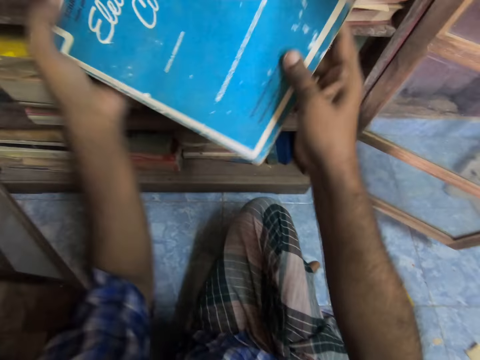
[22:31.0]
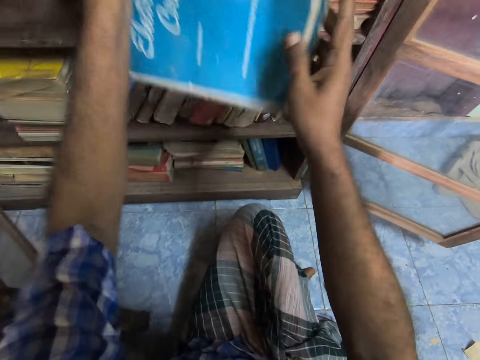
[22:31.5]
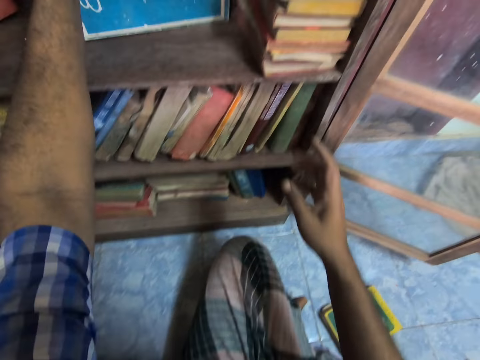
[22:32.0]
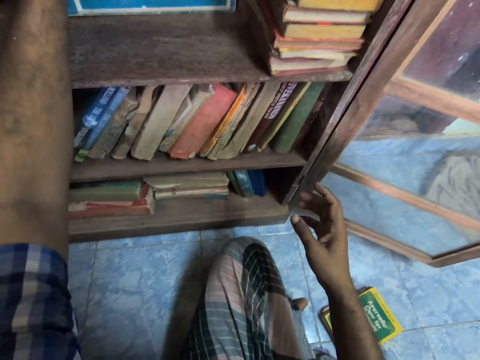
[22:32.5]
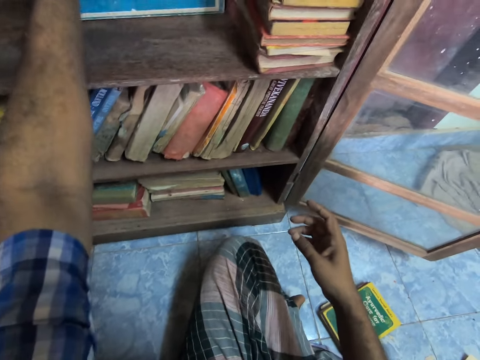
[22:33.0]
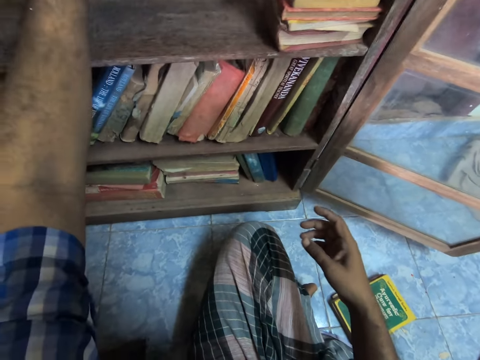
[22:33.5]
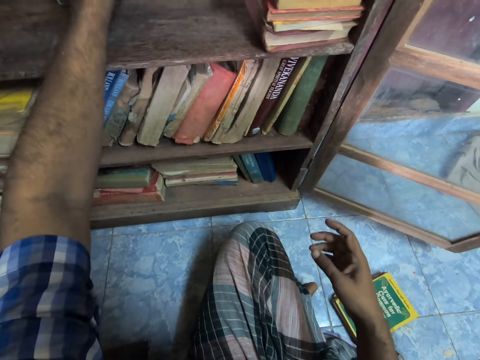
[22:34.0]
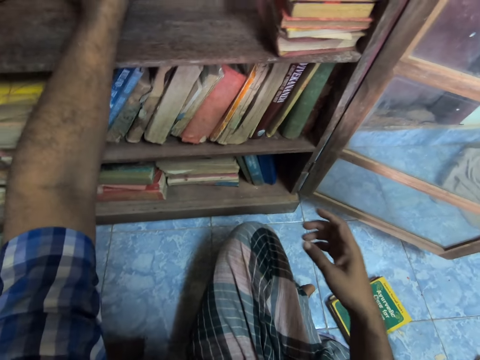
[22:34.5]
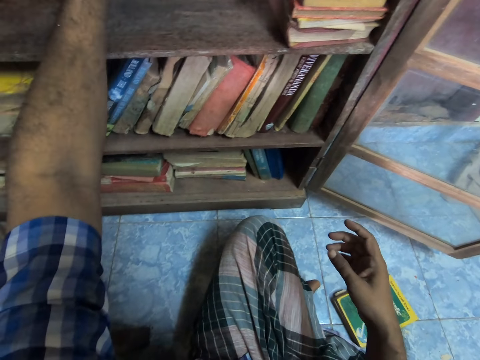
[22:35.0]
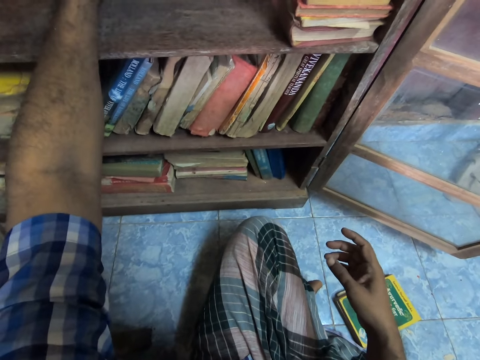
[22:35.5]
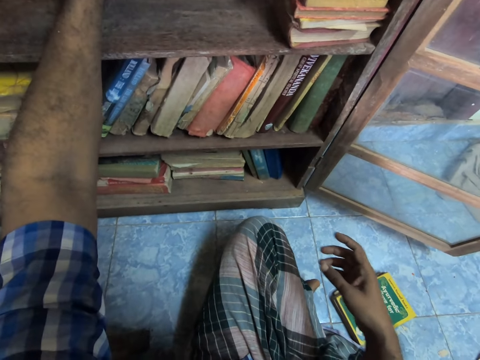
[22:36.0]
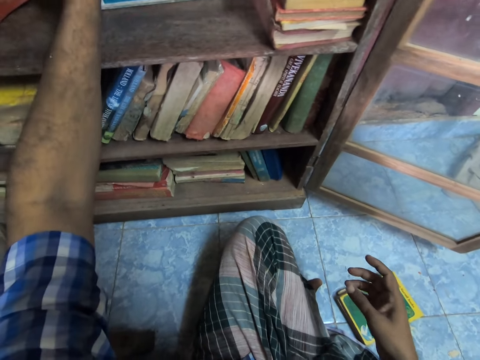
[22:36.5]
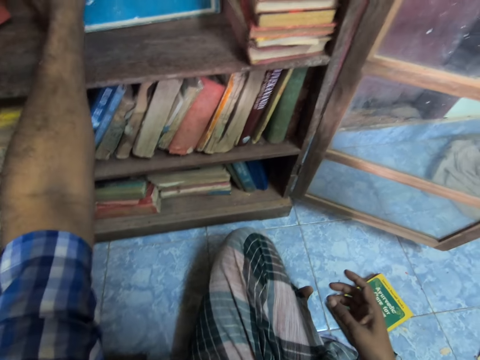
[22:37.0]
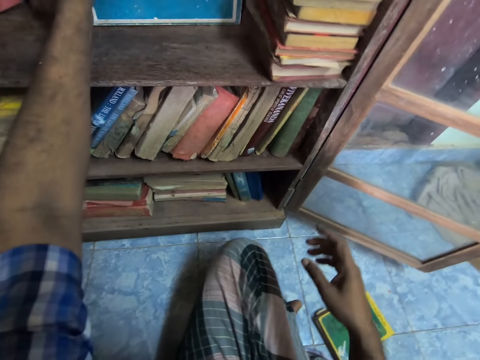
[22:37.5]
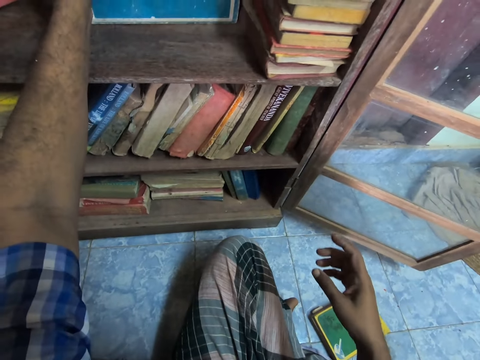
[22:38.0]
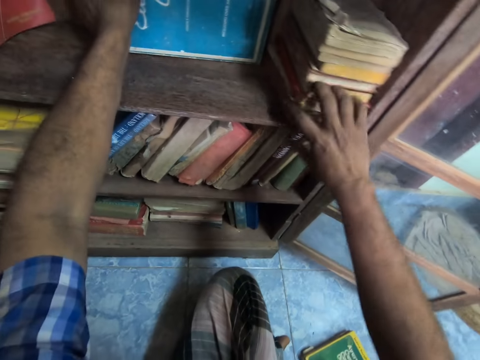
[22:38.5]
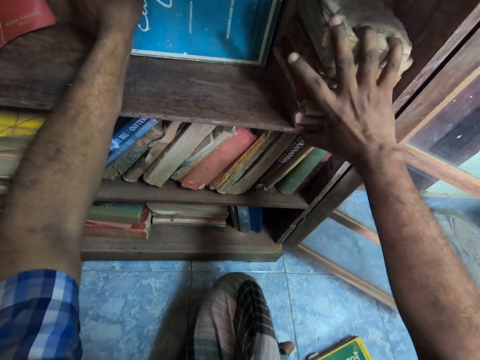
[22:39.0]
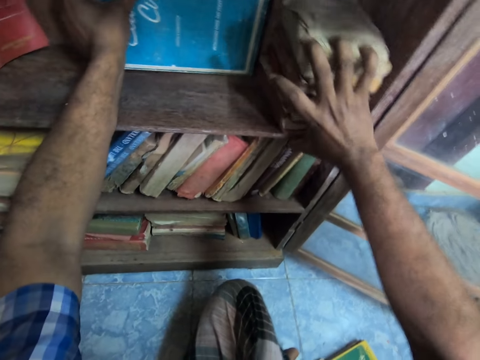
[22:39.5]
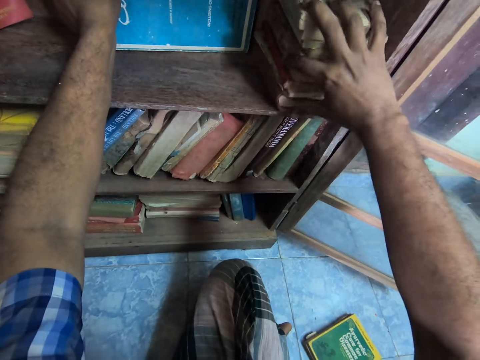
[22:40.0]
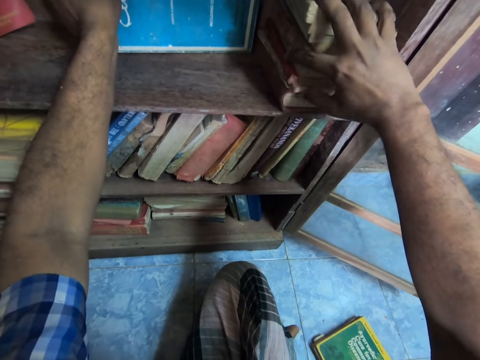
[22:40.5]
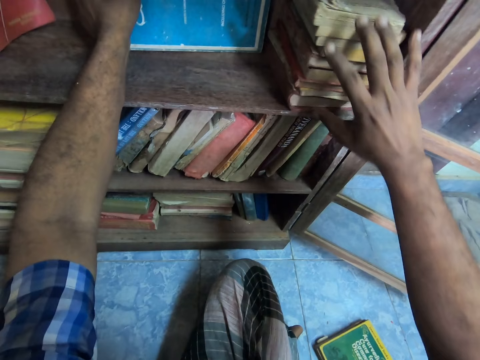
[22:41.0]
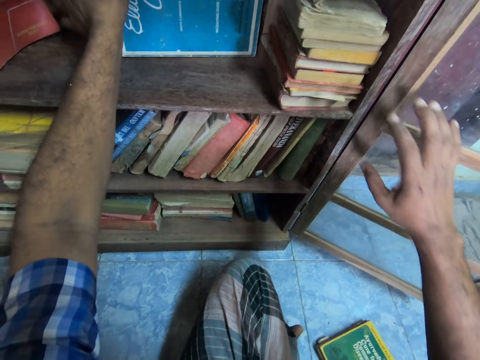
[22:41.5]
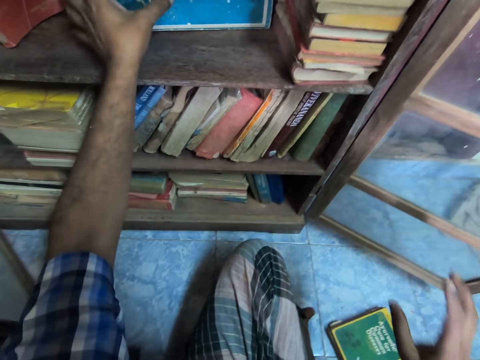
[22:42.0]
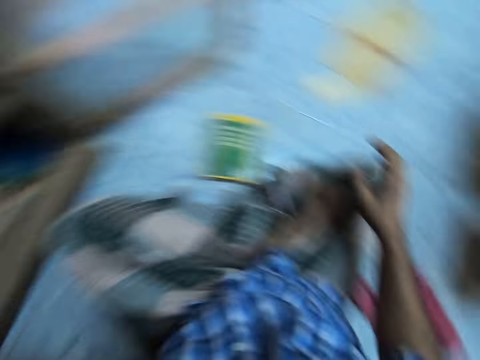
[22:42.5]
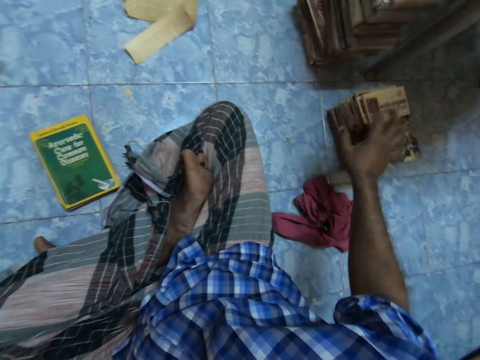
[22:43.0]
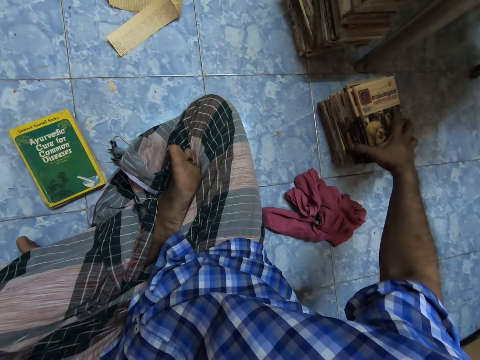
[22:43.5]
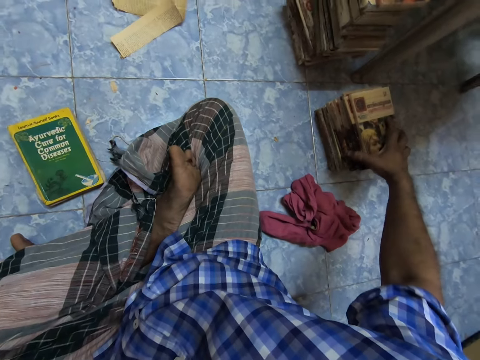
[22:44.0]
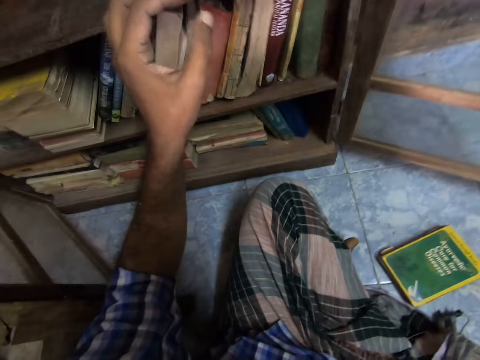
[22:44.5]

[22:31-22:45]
The camera wearer places the book in the shelf. They arrange the book on the cabinet. They hold novels. They adjust the books. They look around the cabinet. They pick up the novels.

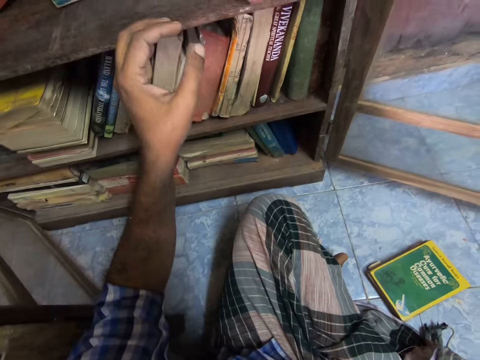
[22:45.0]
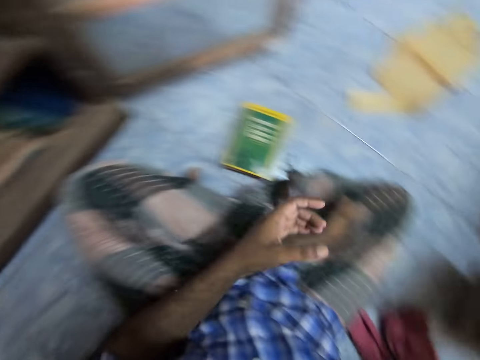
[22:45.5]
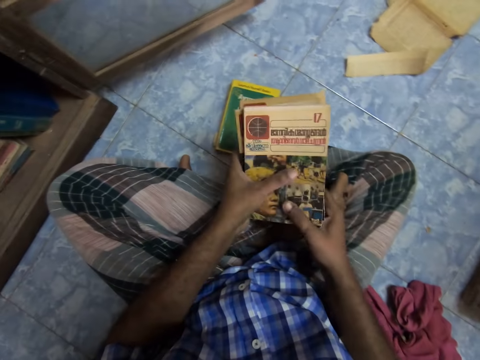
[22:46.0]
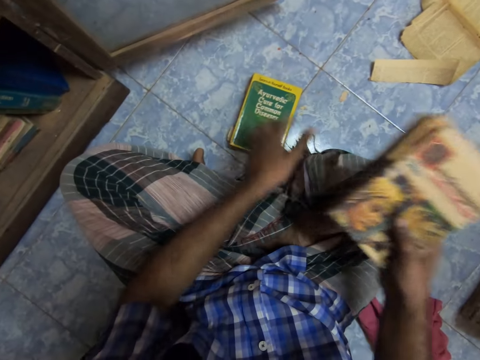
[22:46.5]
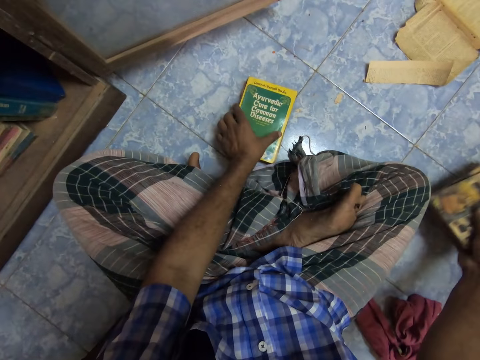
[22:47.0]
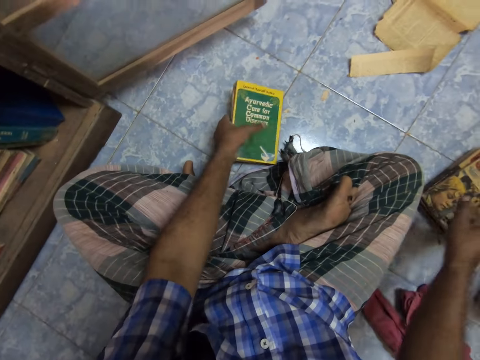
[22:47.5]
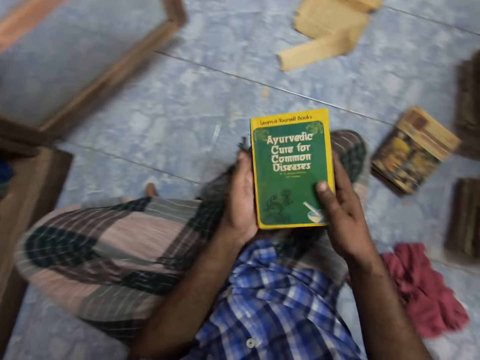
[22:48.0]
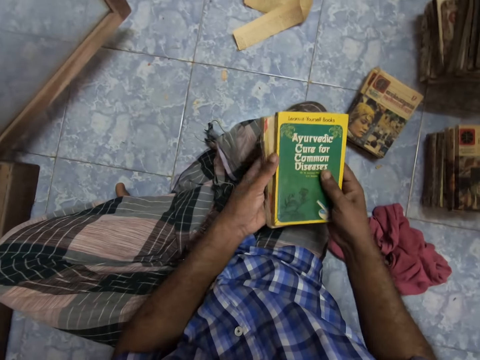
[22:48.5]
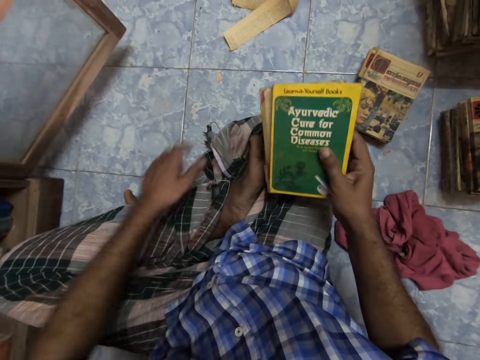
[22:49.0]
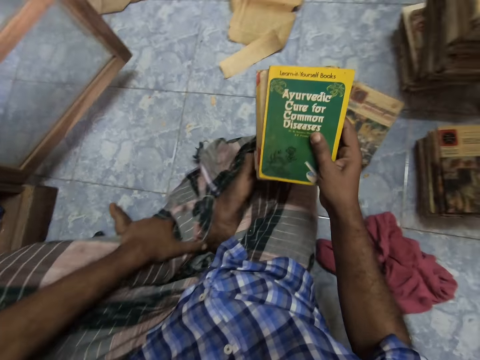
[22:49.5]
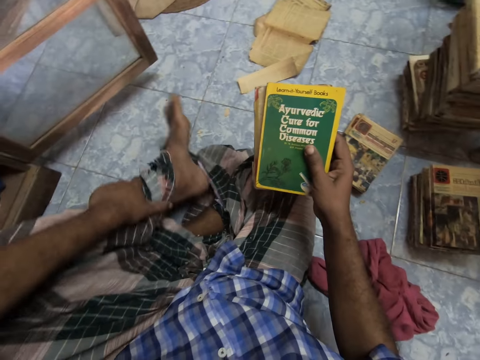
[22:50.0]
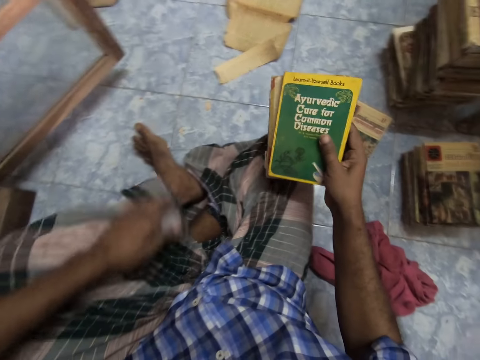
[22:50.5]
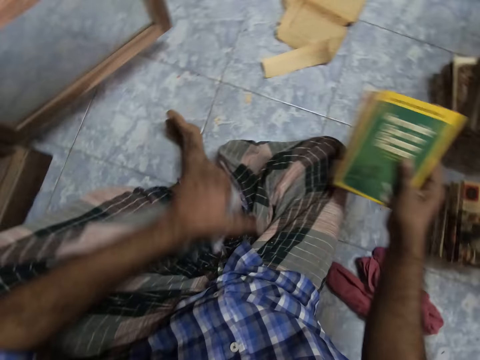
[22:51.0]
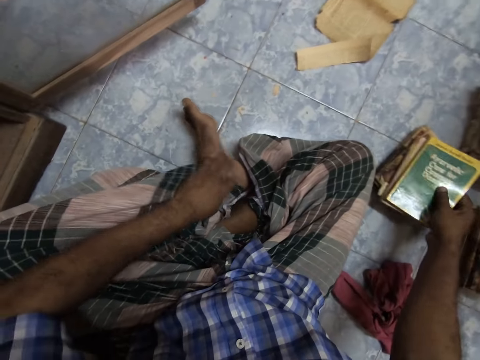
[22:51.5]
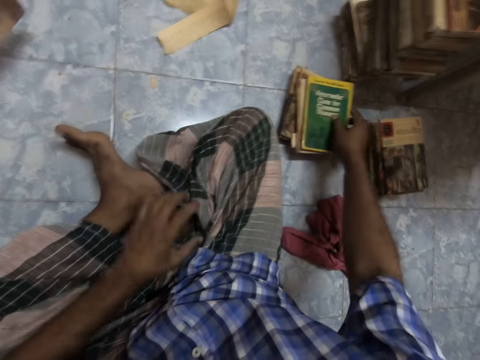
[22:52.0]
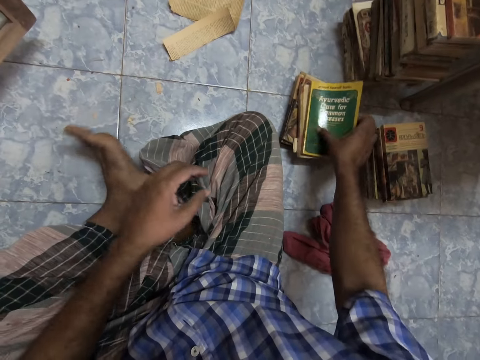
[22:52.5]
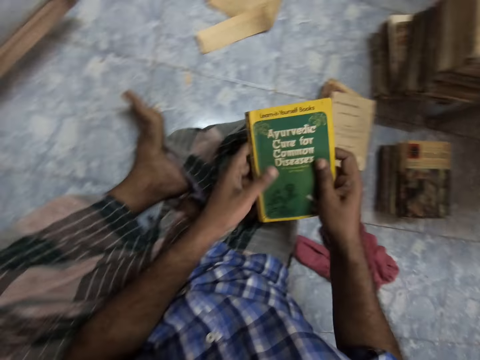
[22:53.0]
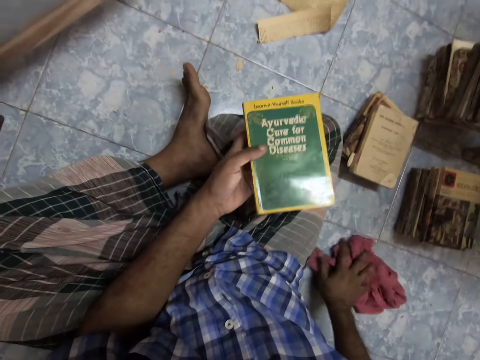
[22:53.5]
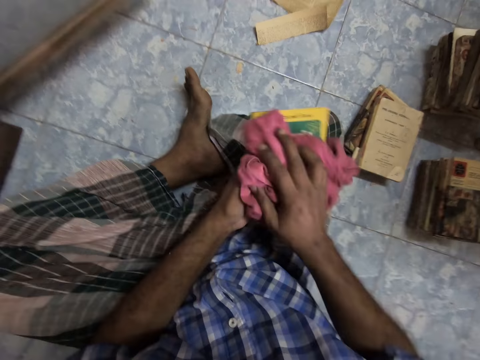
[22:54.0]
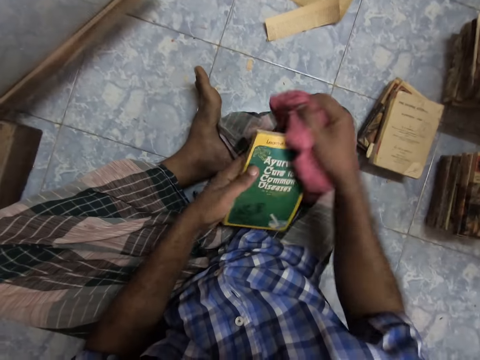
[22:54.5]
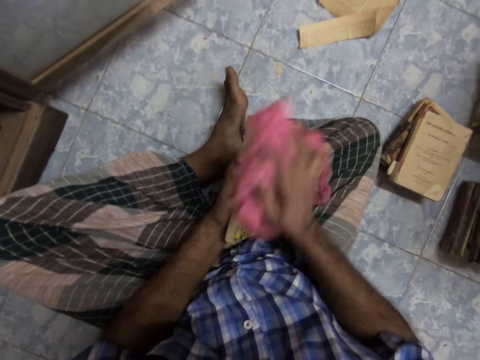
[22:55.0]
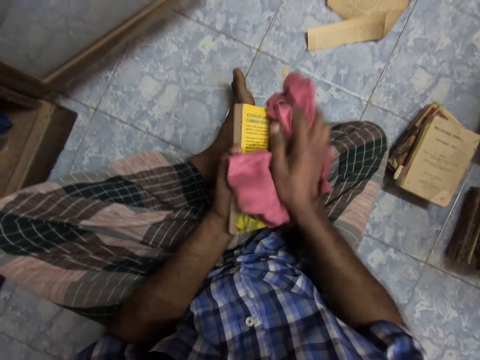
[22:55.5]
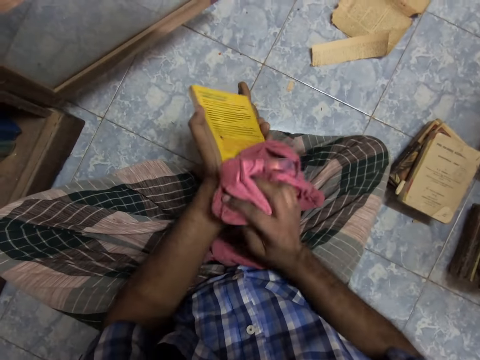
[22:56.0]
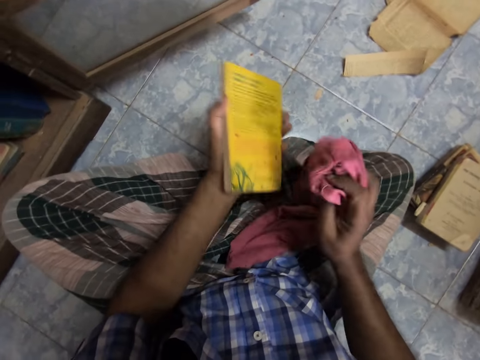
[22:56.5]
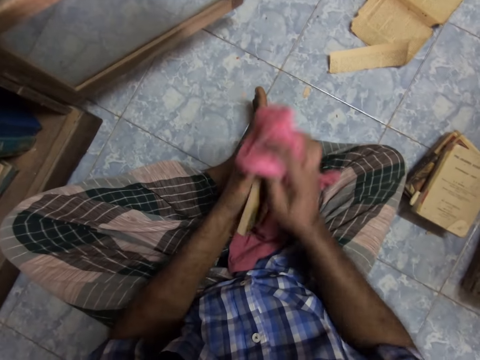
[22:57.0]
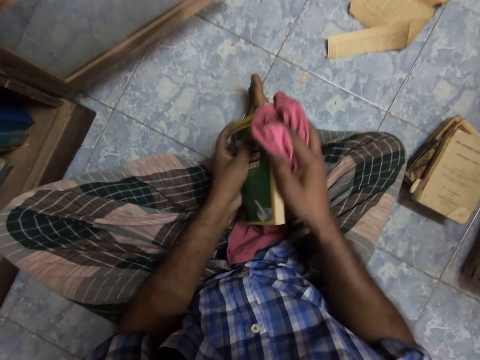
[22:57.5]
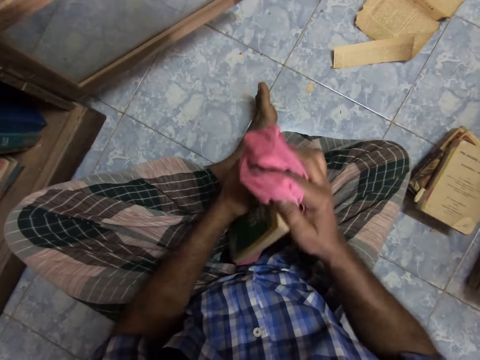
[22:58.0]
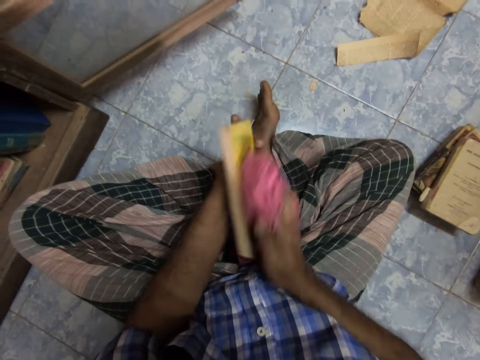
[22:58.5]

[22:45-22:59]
The camera wearer looks around the cabinet. They move books, pass the books to the left hand and pick up the books. They put the books on the floor. They pick up the books from the floor. They hold the leg and move the leg. They adjust a woven cloth. They adjust the left leg. They put the books on the book. They adjust the woven cloth. They pick up a book. They pick up a cloth. They wipe the book with the cloth. They wipe the book with the cloth again.
